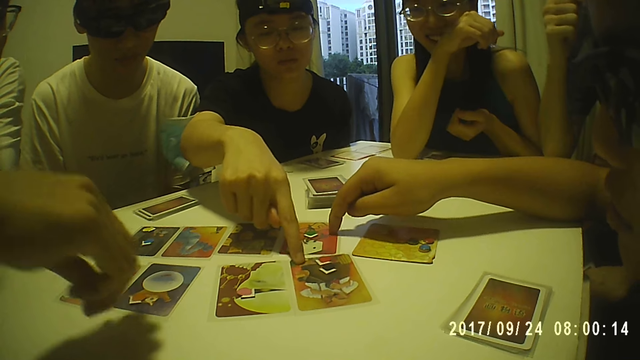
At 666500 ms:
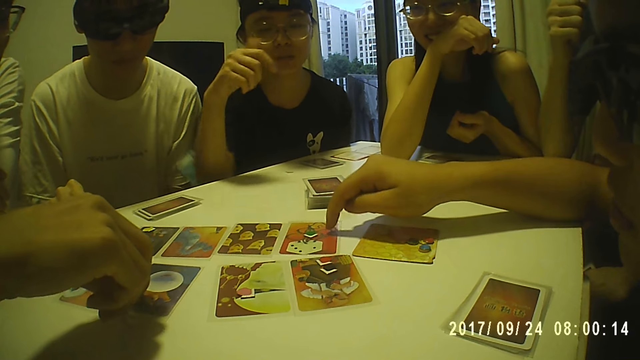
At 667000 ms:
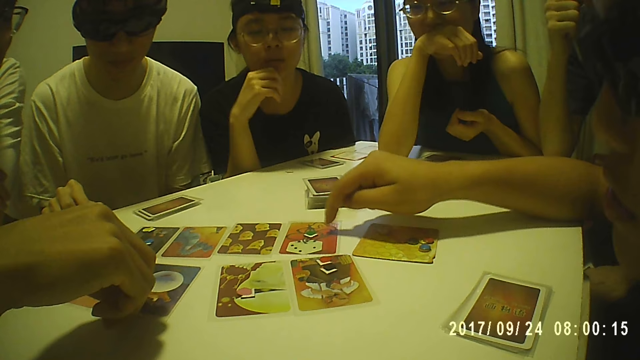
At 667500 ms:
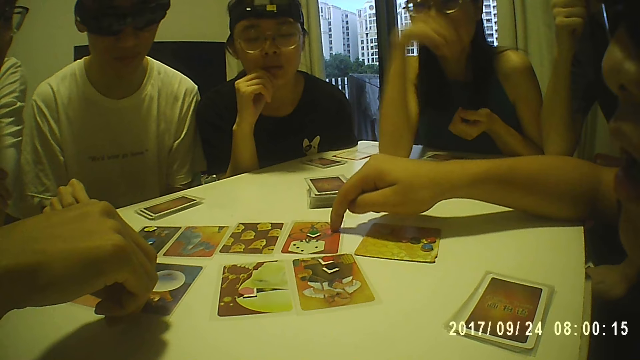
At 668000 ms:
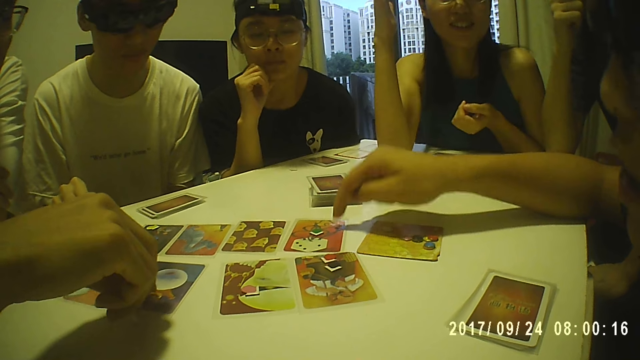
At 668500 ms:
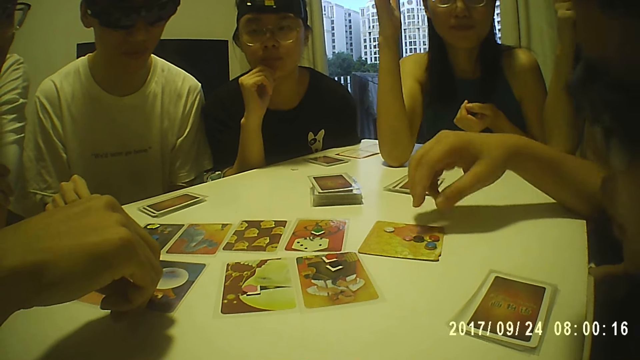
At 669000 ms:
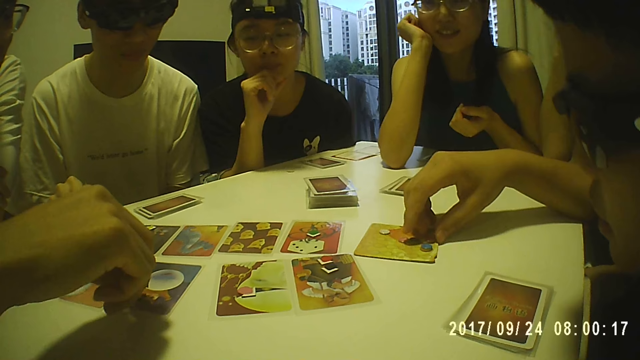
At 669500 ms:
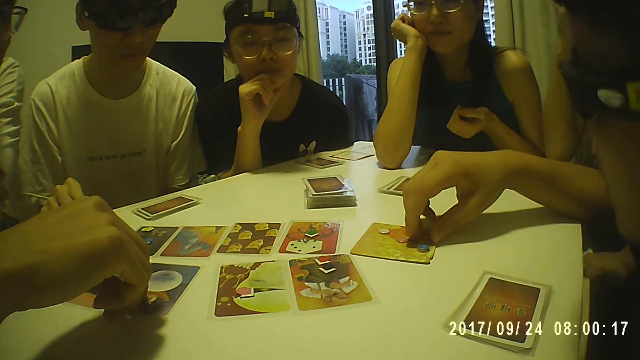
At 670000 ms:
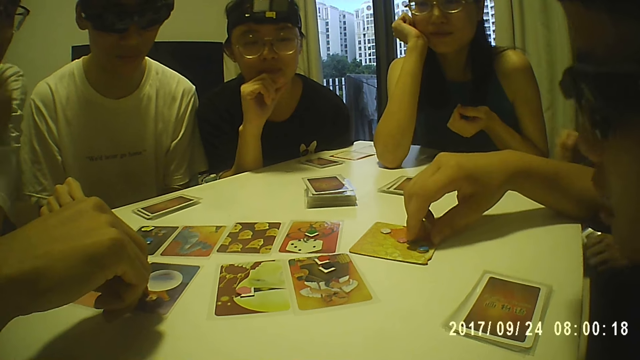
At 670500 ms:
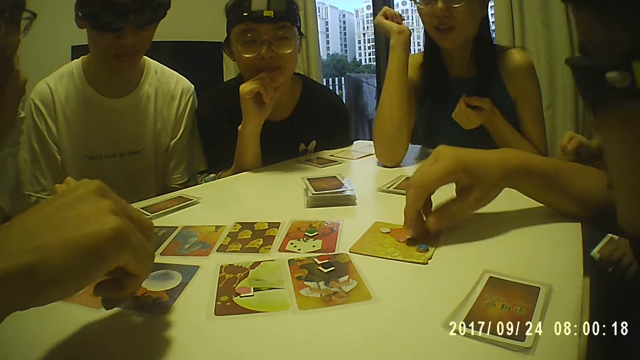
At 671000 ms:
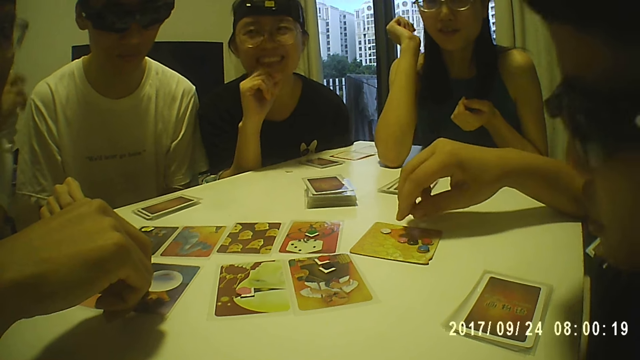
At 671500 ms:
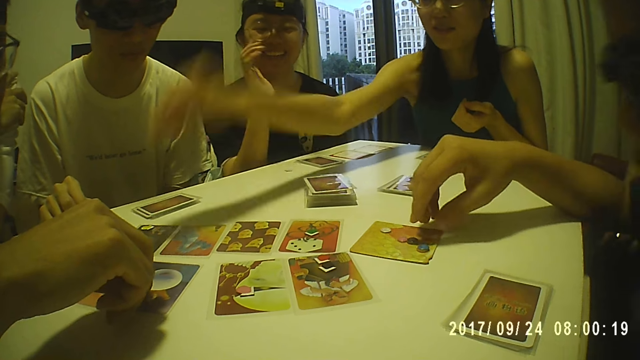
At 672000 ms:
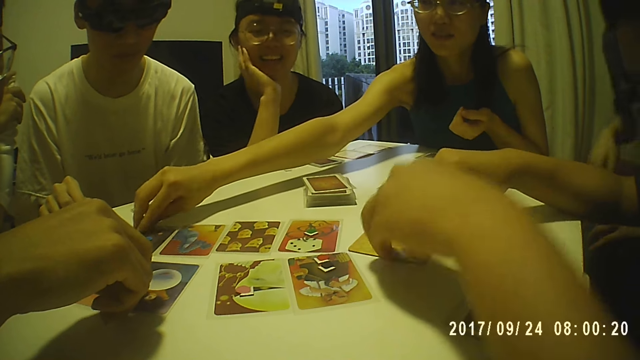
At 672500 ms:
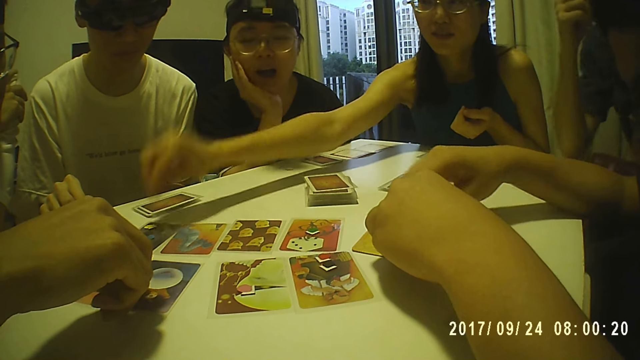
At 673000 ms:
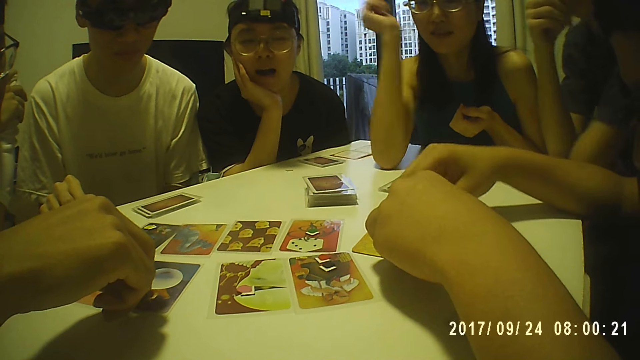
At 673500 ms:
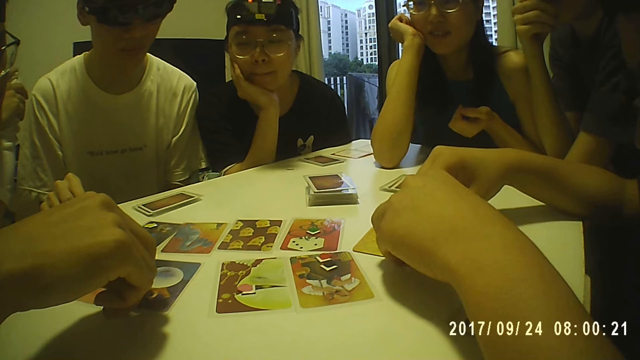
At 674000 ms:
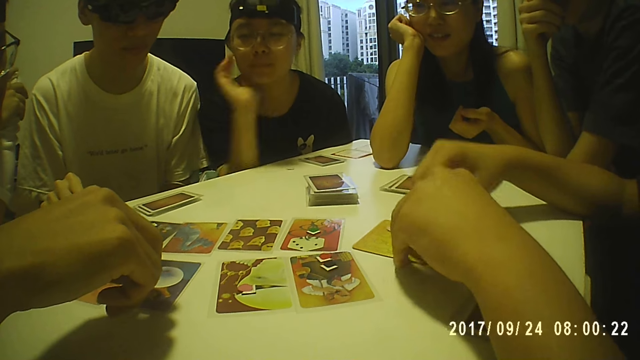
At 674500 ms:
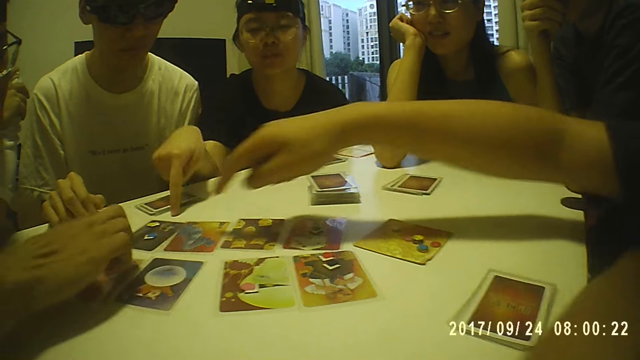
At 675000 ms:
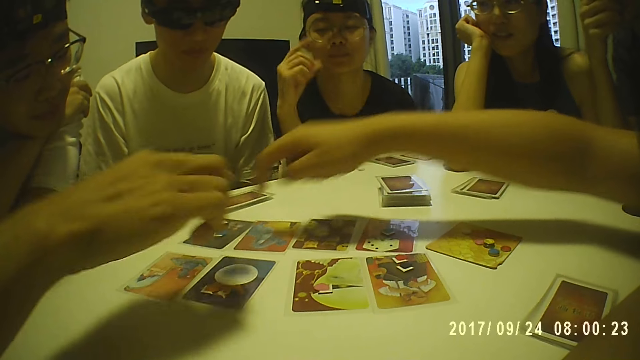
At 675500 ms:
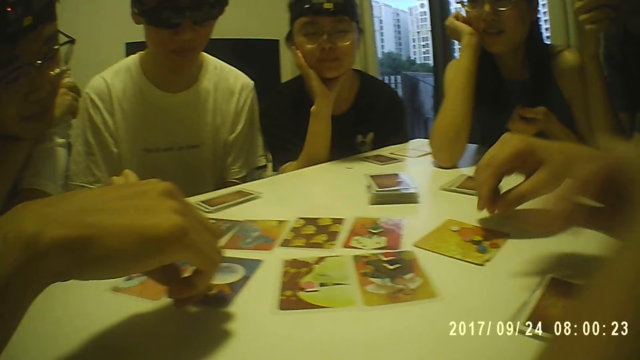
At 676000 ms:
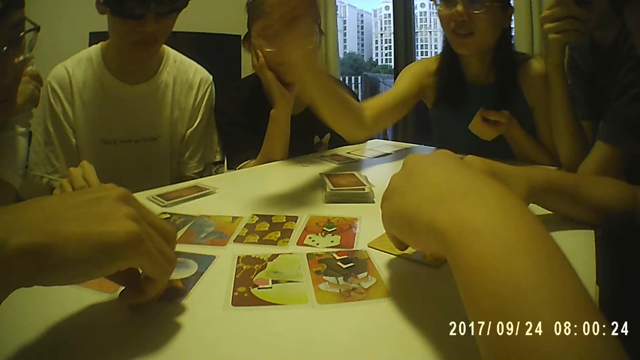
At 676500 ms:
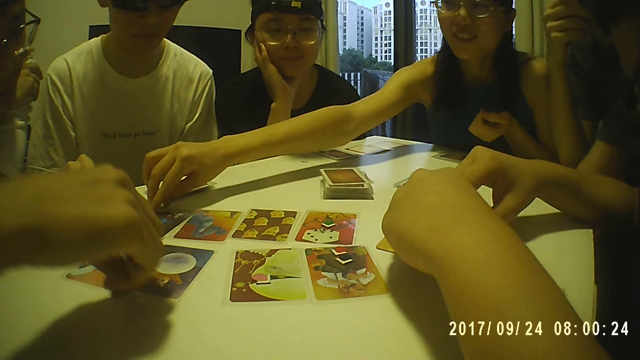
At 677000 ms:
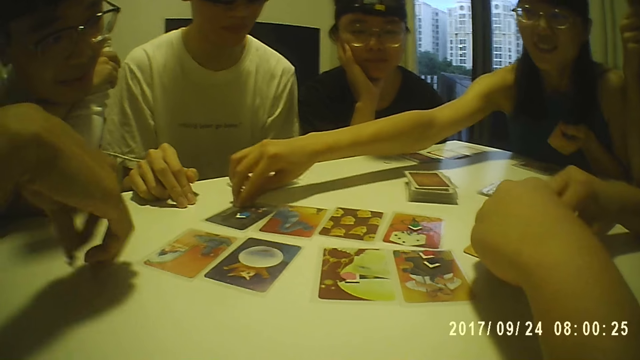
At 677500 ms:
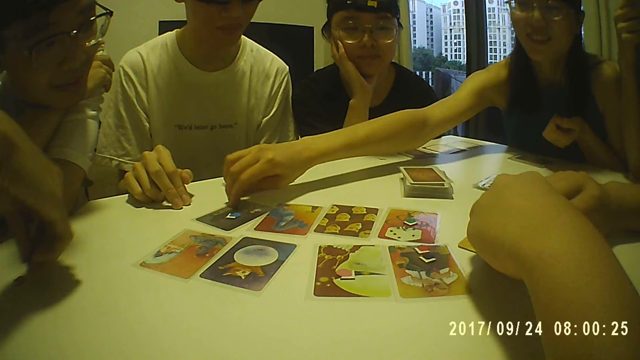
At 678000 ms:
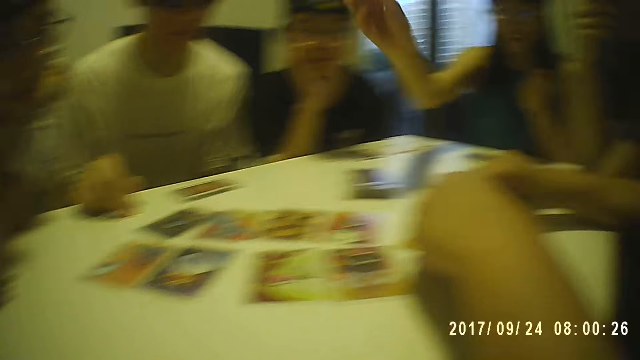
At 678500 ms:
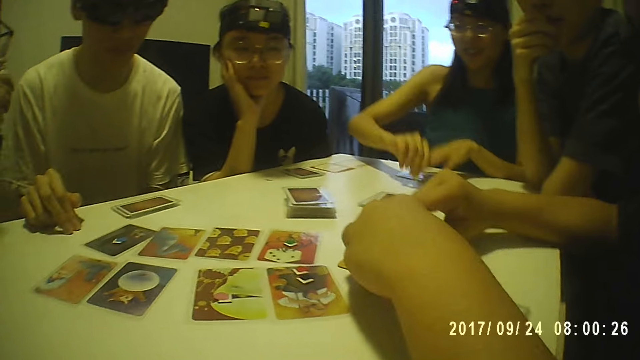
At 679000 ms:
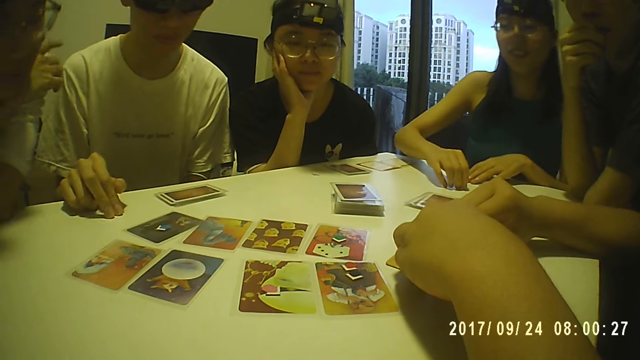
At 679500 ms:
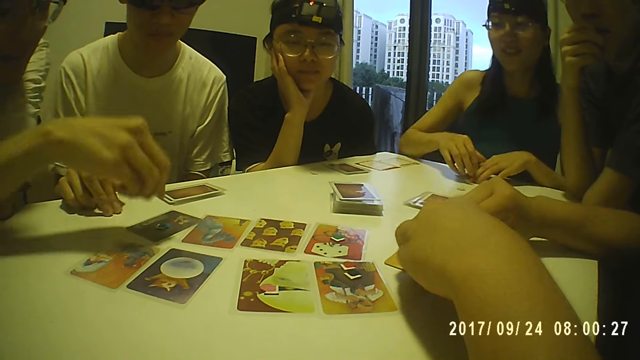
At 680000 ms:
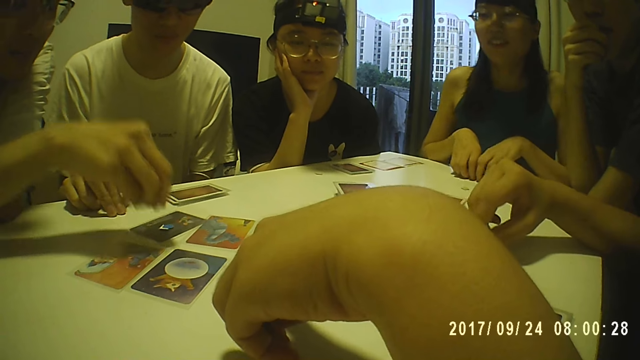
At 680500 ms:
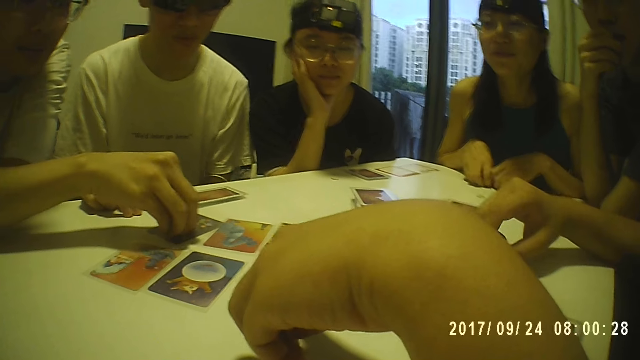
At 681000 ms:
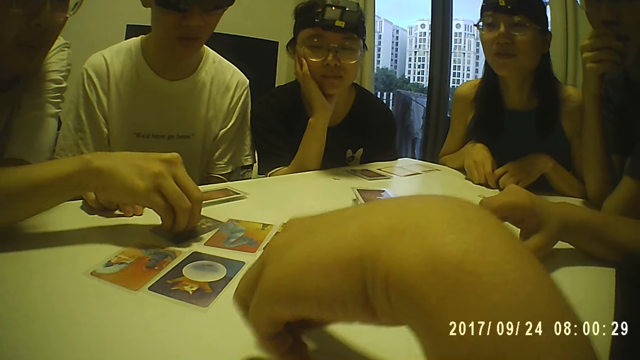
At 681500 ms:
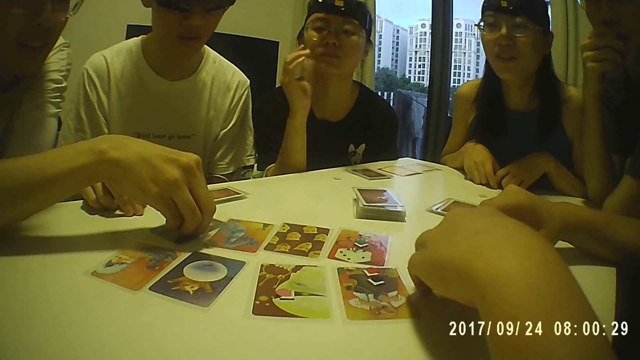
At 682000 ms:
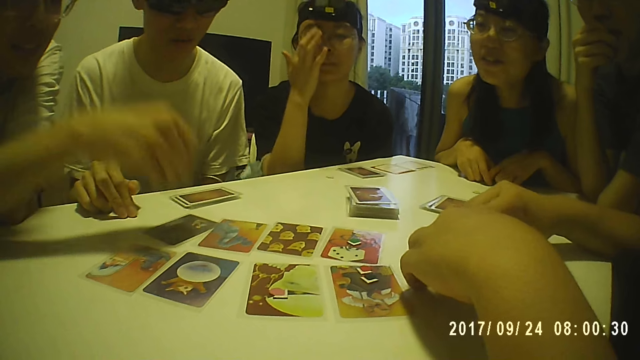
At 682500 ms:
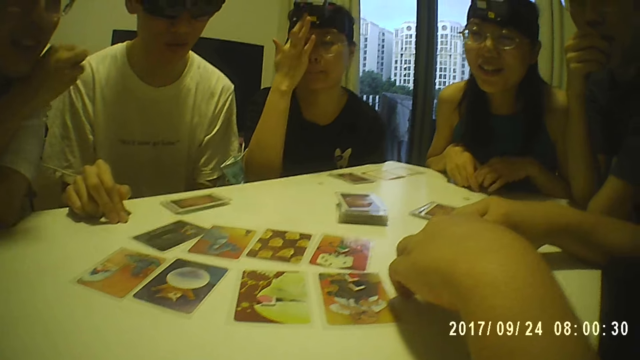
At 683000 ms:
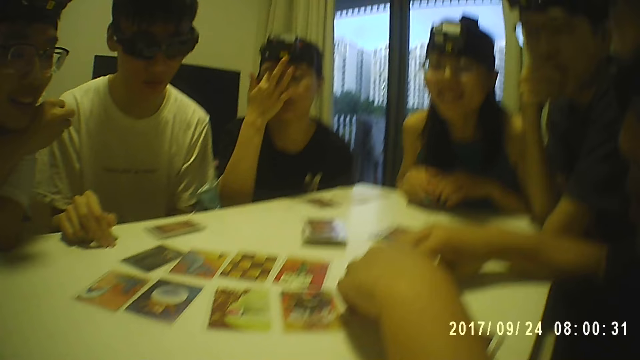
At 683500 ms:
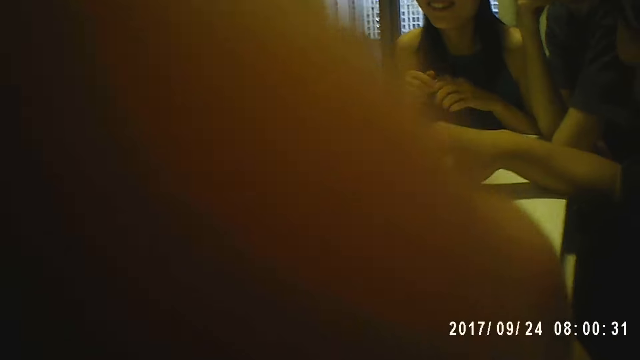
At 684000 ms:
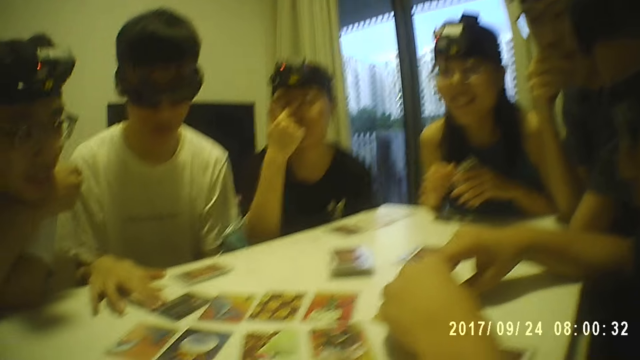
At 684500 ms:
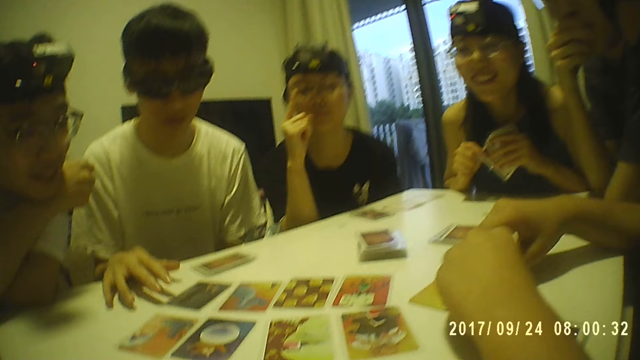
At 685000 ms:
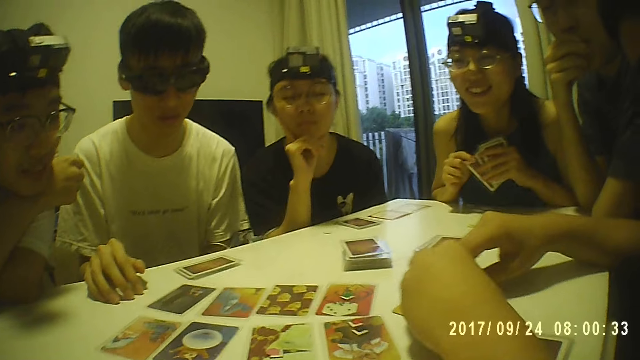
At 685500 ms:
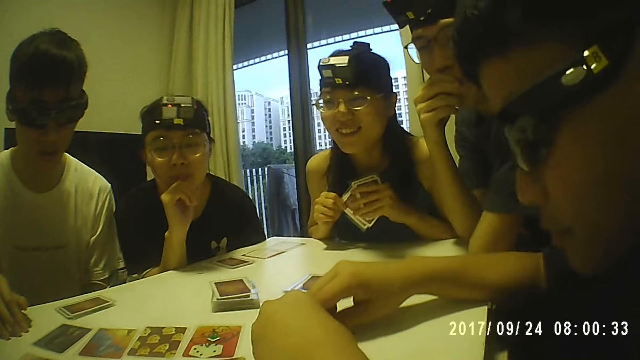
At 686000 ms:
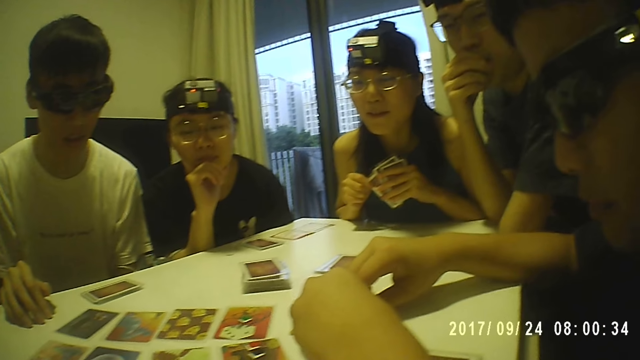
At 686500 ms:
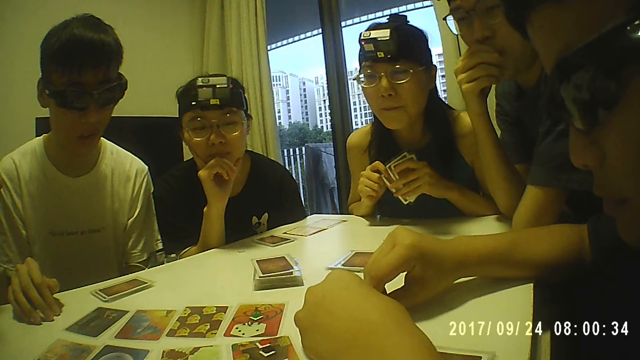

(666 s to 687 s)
A woman moves a card on the table with her right forefinger. A man twiddles with the token on a card on the table with his right hand. The camera wearer looks around. The woman rests her chin on her right hand. Another man moves a card on the table with his right hand. Another woman rests her face on her right hand. The second woman picks a token from the table with her right hand. The first woman rests her jaw on her right palm. The second man moves some tokens on the card on the table with both hands. A third man touches his face with his right hand. The second woman rests her face on her right hand. A fourth man rests his chin on his right hand. The second man touches a card on the table with his right forefinger. The first woman rests her jaw on her right palm. The first man picks the token from the card on the table with his right hand. The second man moves a card on the table with his right hand. The second woman moves the card on the table with her right hand. The second man moves some tokens on the card with both hands. The first man places the token on the table with his right hand. The second woman places the token on the table with her right hand and picks some cards from the table with both hands. The second man touches a card on the table with his left hand. The first man picks the token from the card on the table with his right hand. The second man moves some tokens on the card with both hands. The first woman adjusts a camera on her head with her right hand. The first man rests his chin on his right hand. The camera wearer touches her face with her right hand. The first woman rests her chin on her right hand.
